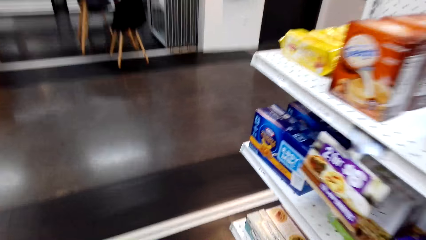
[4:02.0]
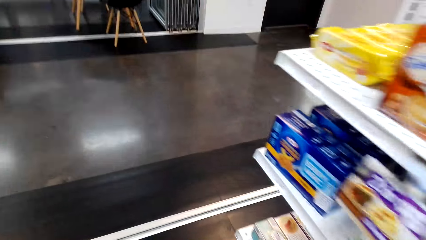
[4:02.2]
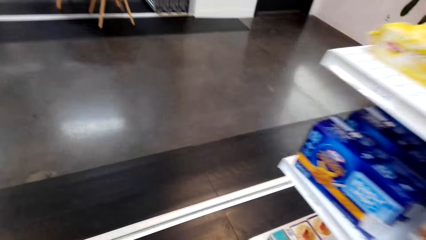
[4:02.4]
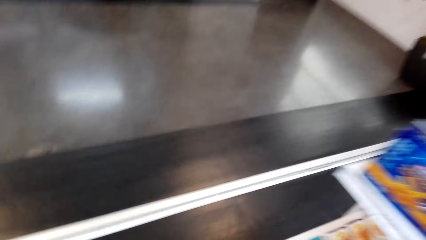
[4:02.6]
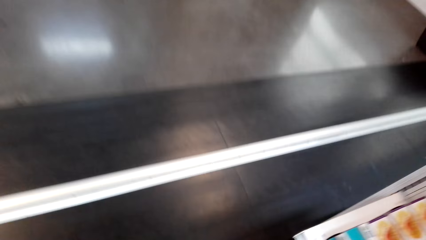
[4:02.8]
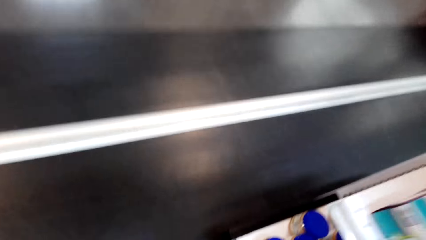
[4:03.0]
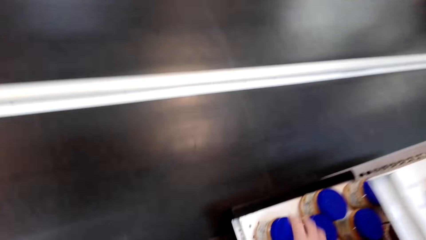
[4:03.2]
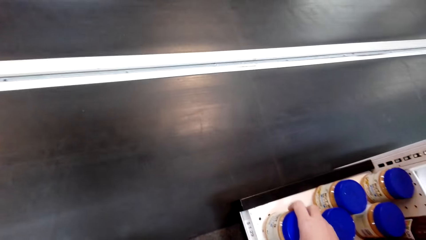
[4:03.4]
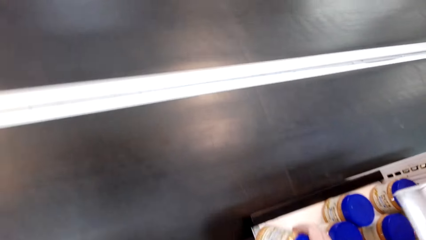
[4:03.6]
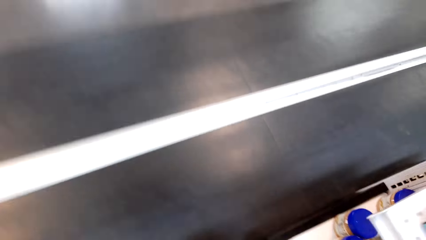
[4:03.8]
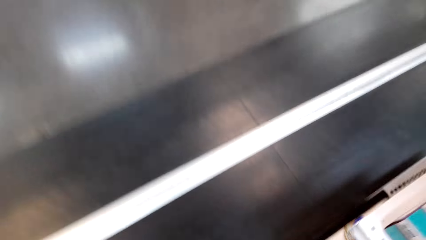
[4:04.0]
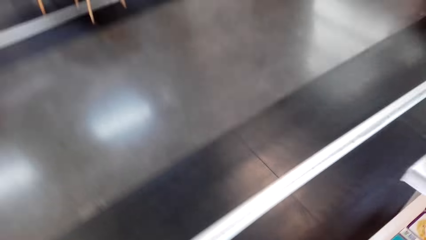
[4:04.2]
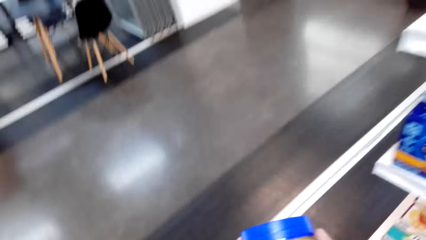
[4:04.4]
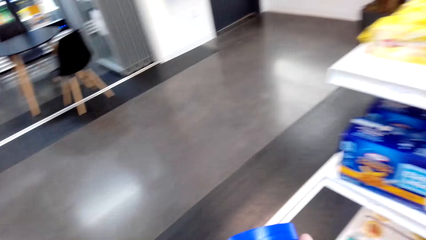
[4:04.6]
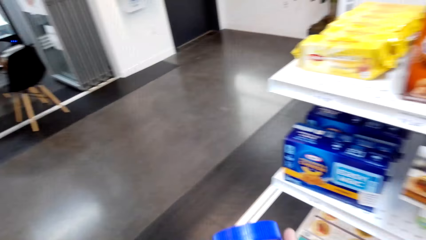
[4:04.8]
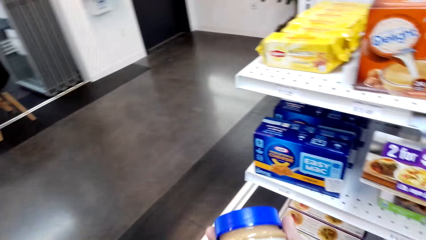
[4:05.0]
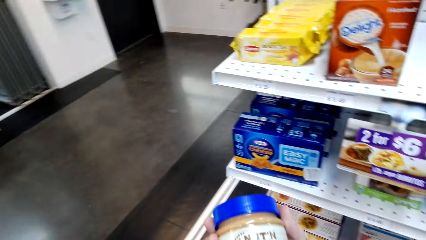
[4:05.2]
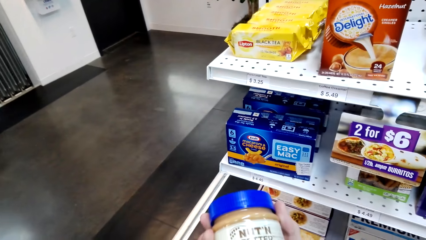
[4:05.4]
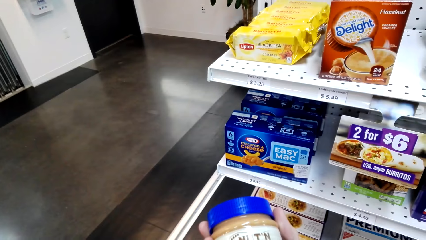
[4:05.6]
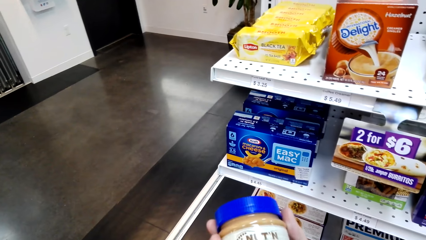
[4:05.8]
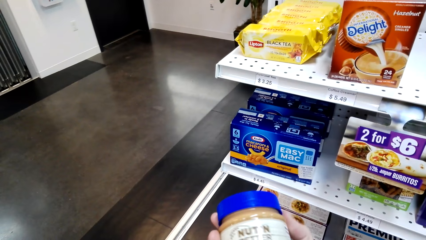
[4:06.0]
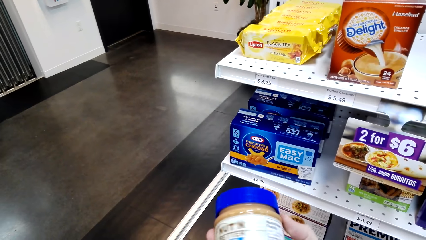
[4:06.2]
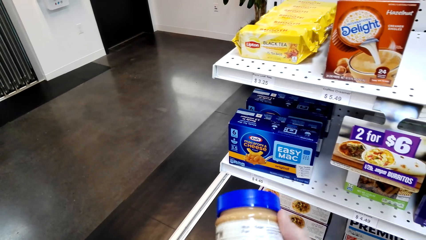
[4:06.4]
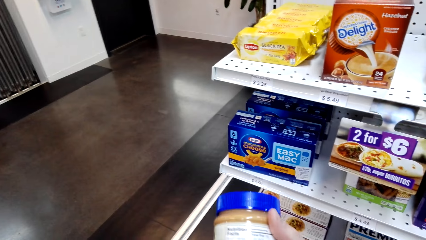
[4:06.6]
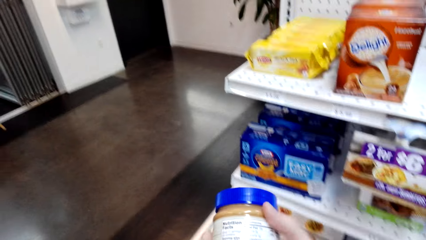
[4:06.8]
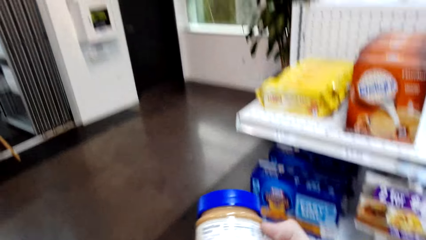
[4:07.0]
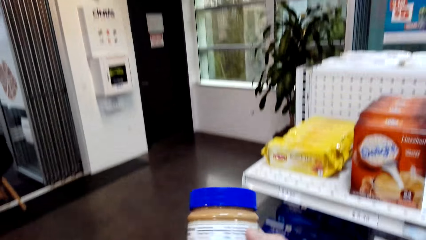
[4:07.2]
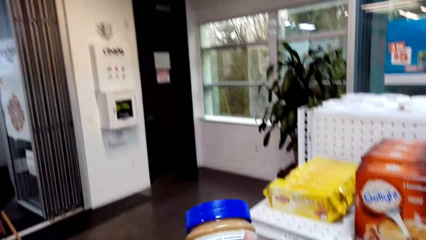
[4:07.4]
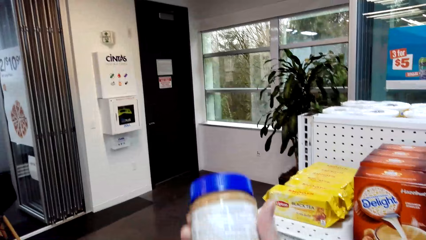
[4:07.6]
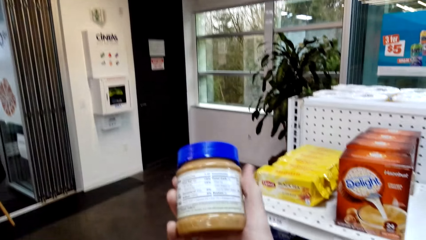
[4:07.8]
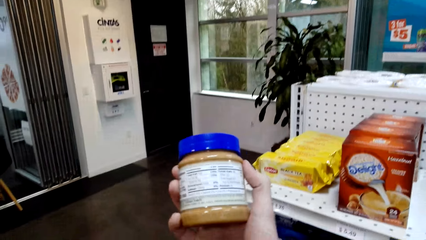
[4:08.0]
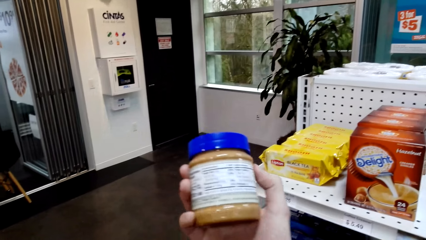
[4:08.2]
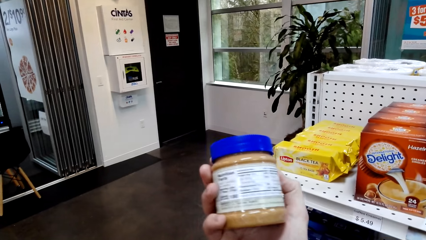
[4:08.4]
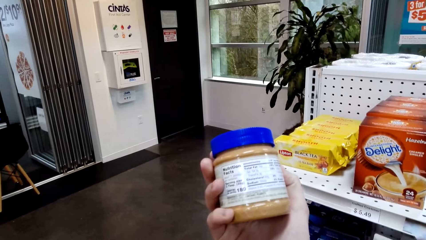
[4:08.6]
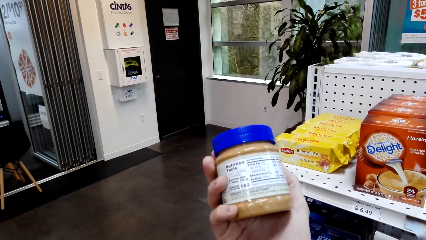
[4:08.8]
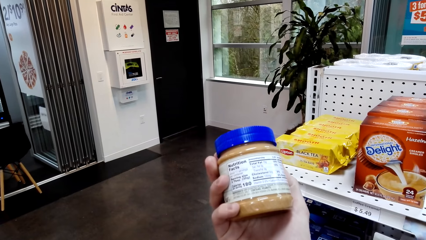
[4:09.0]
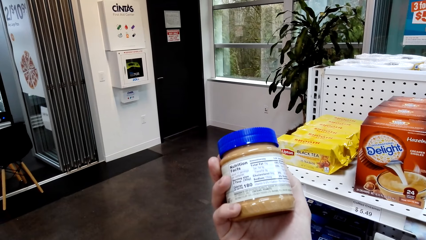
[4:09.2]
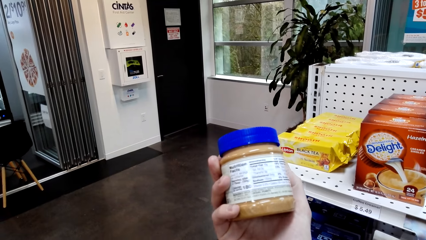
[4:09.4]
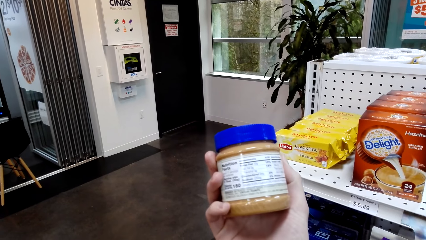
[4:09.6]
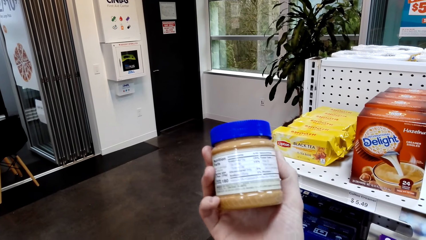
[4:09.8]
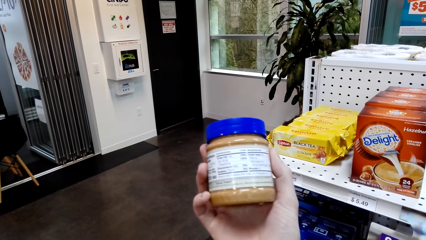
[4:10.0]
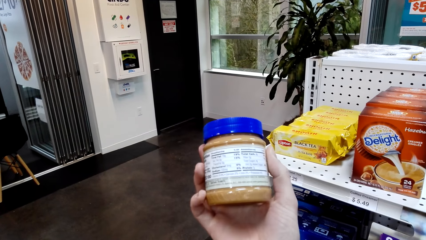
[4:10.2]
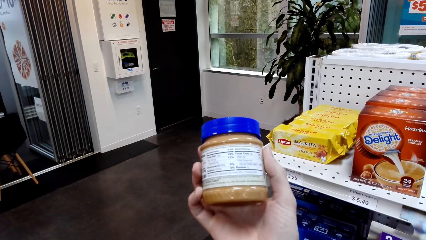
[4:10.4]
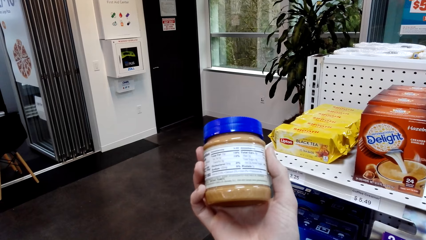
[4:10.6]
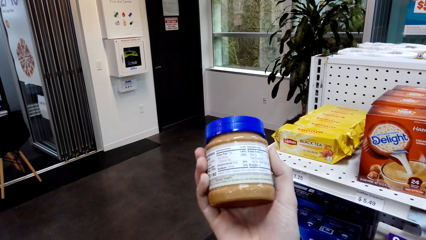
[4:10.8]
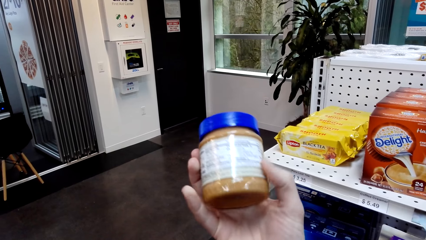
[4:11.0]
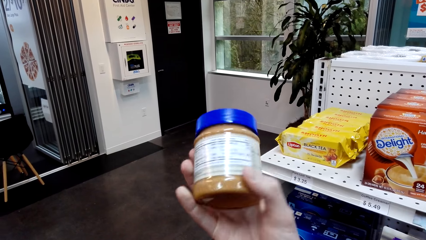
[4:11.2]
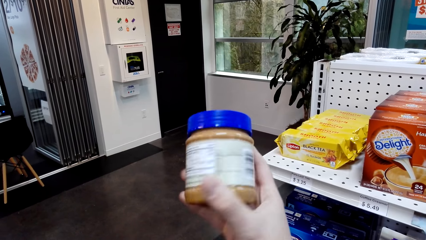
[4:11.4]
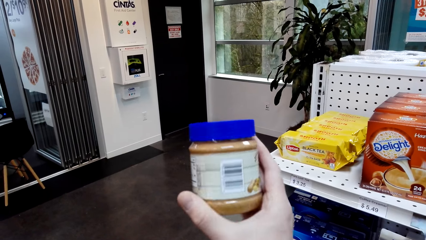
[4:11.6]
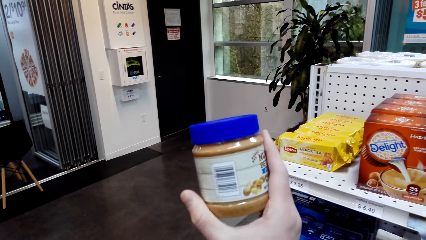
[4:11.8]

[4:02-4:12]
The camera wearer picks up a NUT'N container from the shelf. They look at the container.

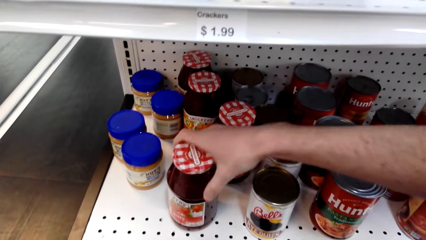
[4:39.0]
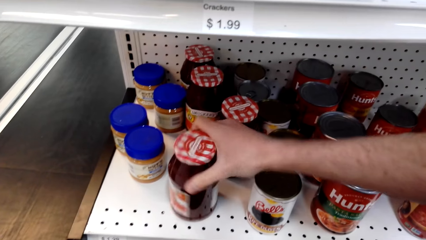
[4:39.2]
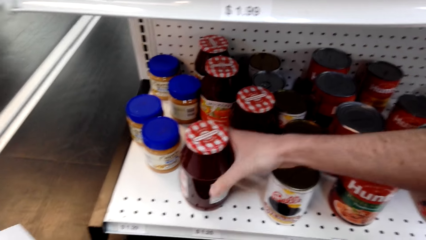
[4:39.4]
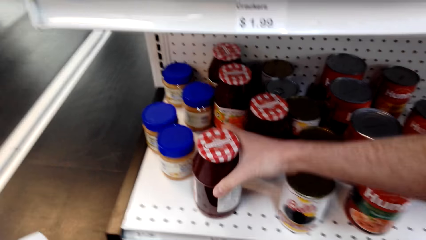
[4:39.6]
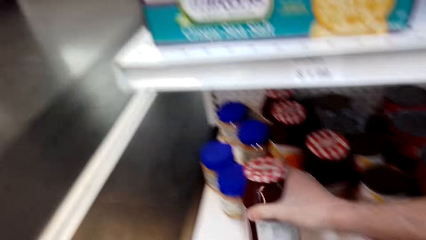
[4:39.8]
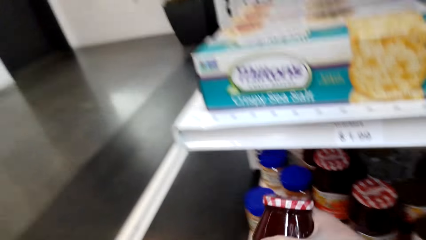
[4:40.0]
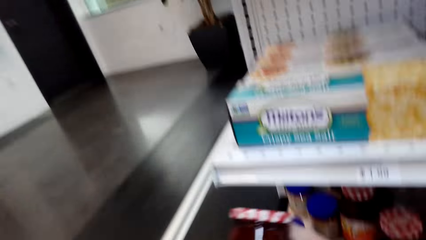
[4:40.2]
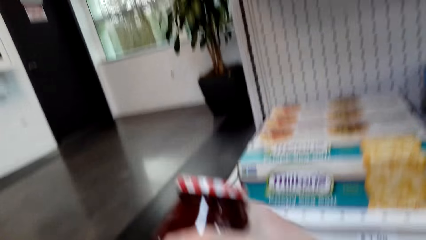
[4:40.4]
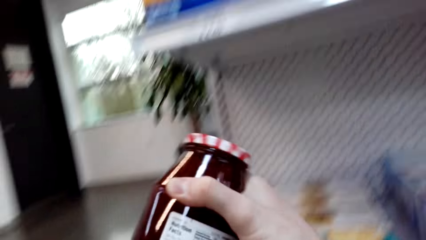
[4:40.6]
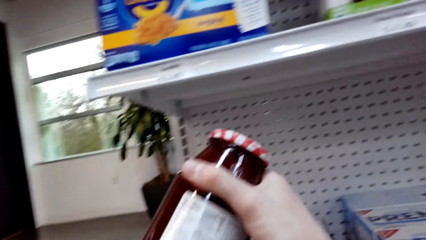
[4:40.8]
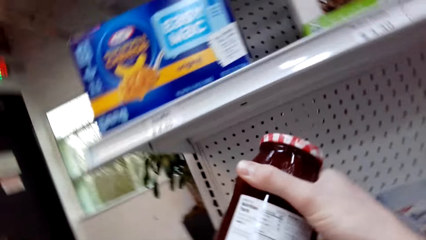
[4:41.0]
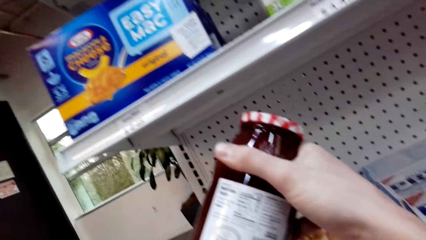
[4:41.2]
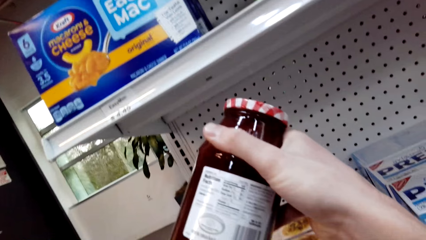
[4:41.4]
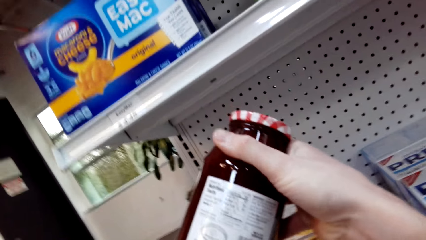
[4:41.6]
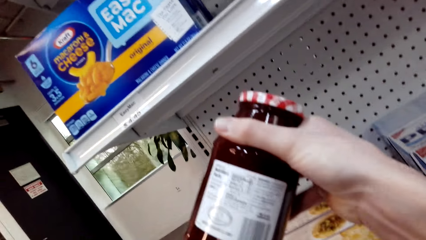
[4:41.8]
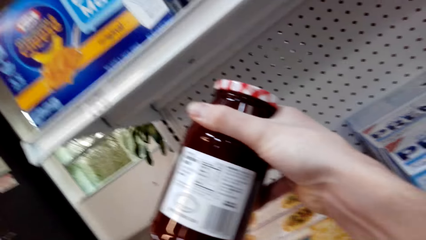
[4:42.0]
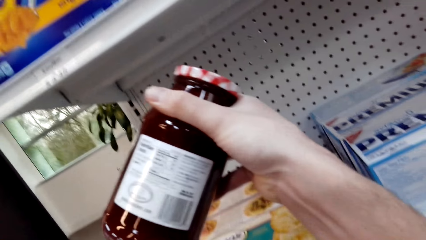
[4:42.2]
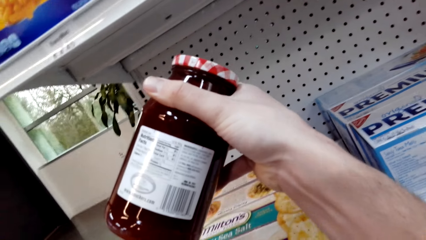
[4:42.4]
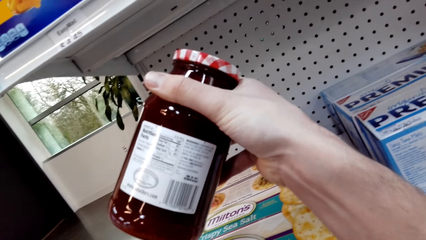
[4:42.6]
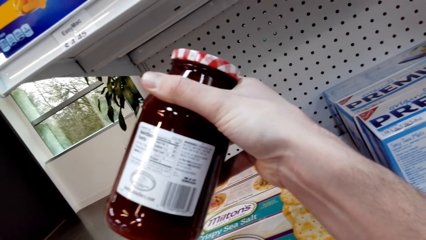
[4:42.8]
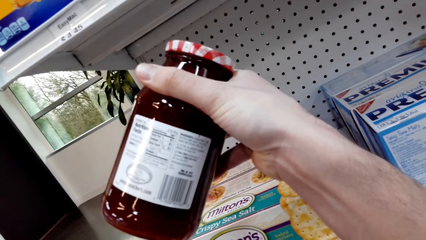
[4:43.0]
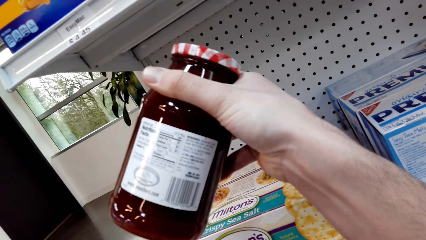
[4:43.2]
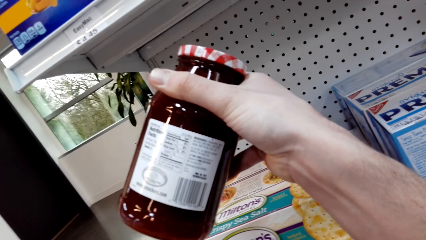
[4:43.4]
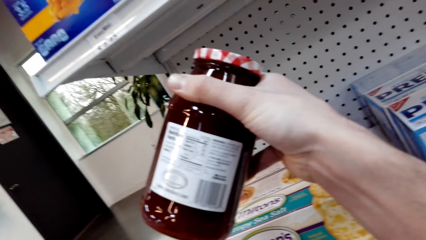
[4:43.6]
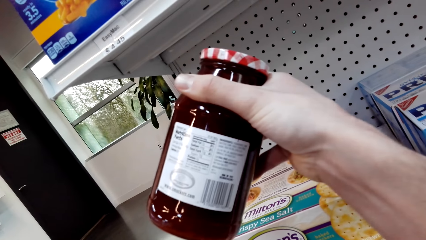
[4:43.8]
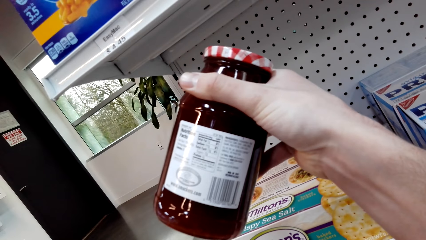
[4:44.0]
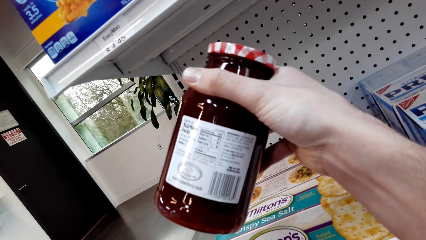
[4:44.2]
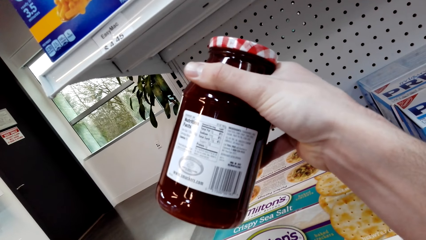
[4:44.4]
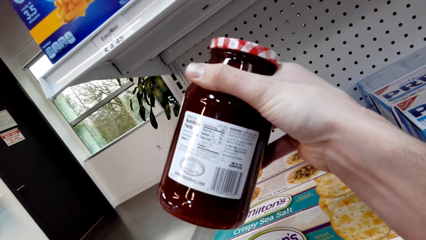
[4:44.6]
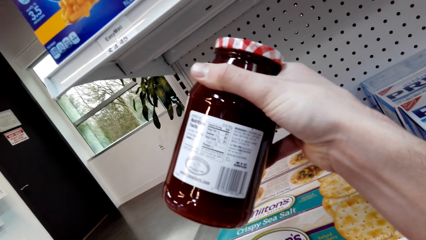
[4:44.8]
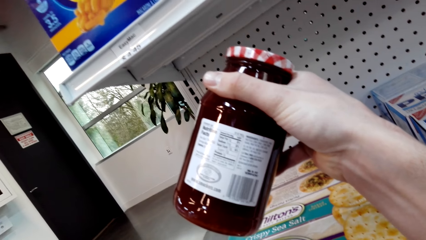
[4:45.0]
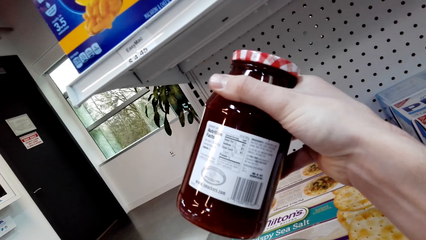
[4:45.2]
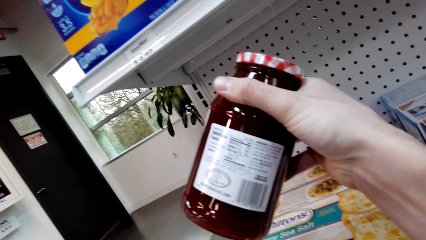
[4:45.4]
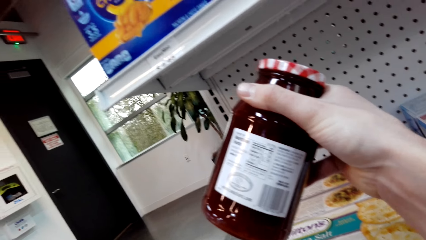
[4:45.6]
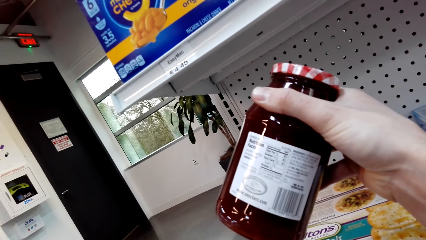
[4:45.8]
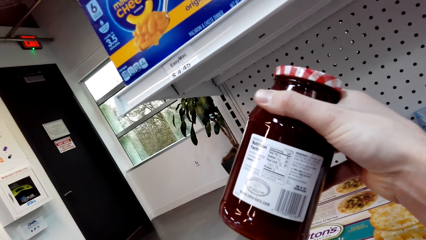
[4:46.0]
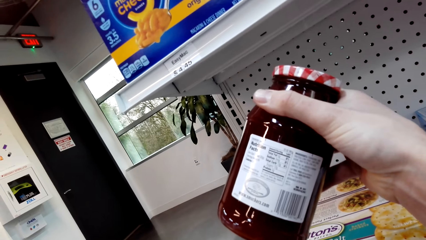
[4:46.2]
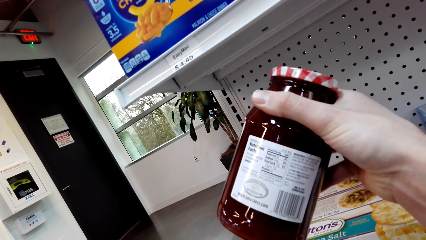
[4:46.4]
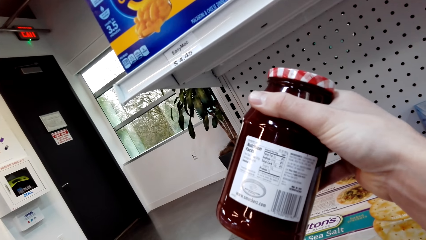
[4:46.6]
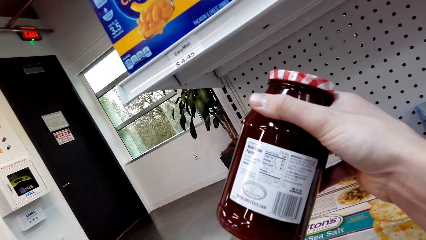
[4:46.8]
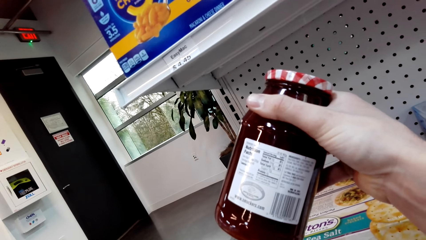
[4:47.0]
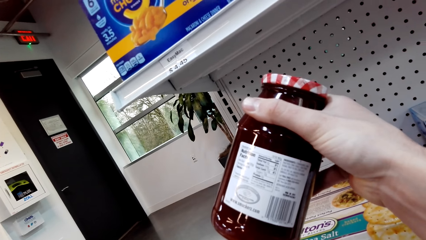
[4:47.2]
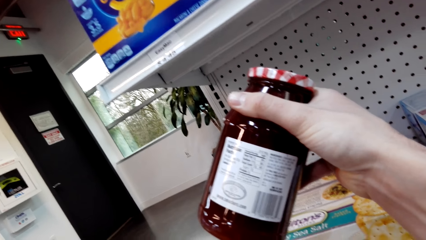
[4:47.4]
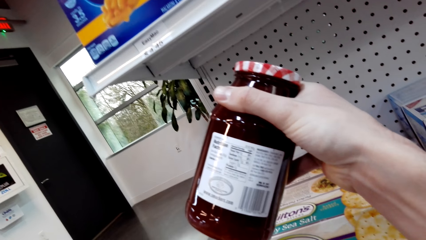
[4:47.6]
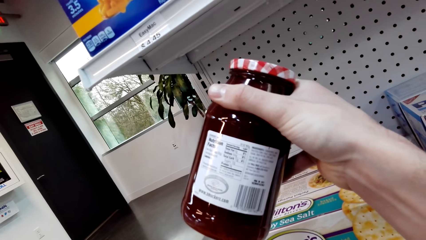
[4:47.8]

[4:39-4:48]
The camera wearer picks up the container. They look at the container.
